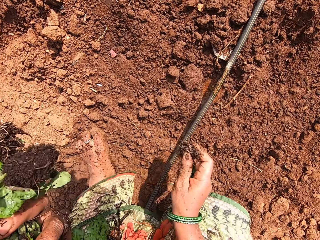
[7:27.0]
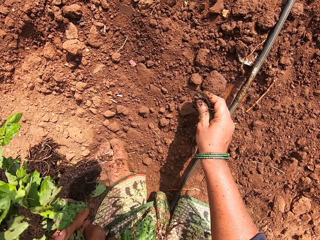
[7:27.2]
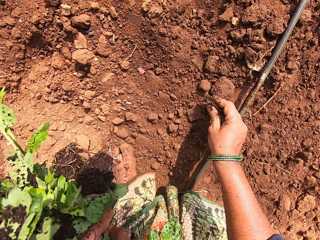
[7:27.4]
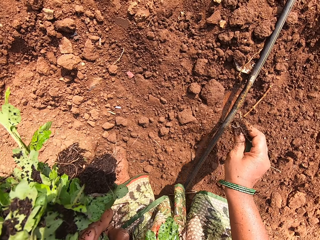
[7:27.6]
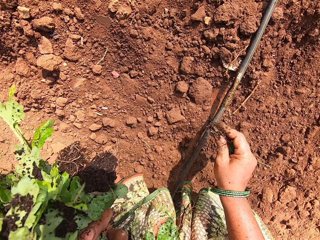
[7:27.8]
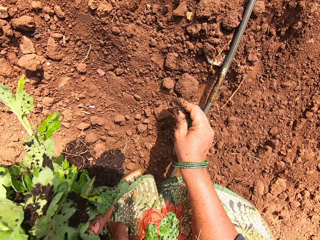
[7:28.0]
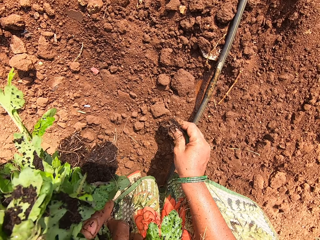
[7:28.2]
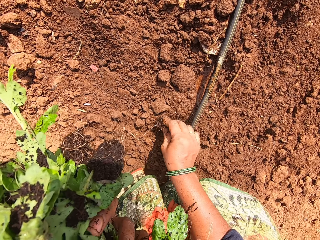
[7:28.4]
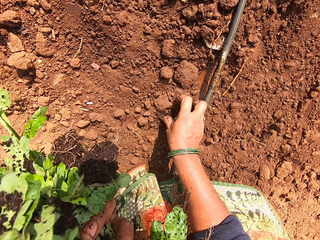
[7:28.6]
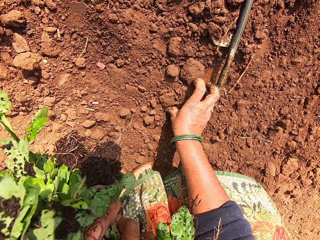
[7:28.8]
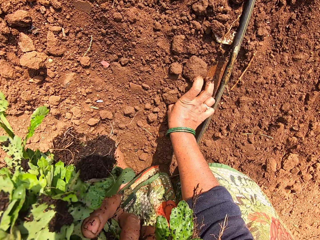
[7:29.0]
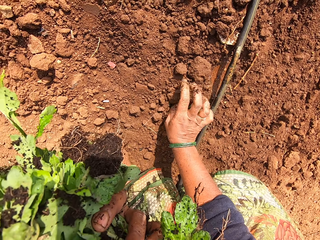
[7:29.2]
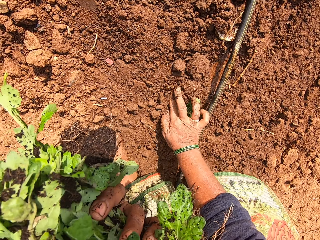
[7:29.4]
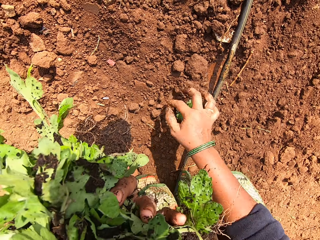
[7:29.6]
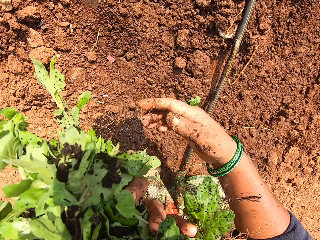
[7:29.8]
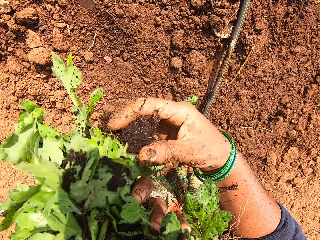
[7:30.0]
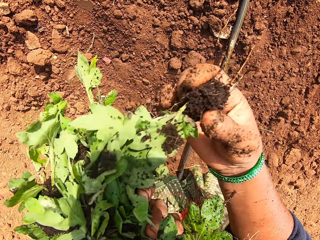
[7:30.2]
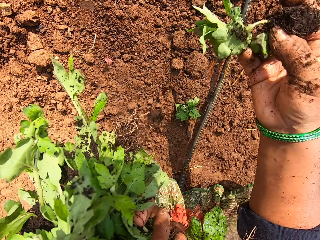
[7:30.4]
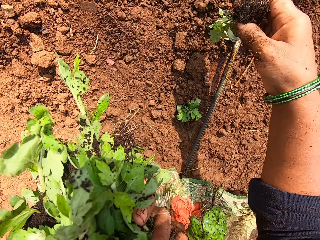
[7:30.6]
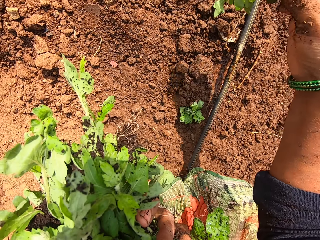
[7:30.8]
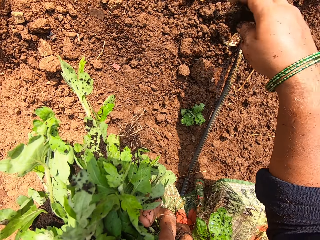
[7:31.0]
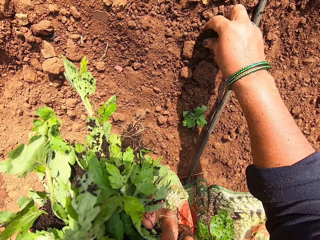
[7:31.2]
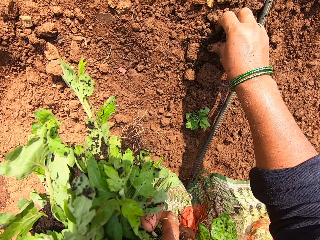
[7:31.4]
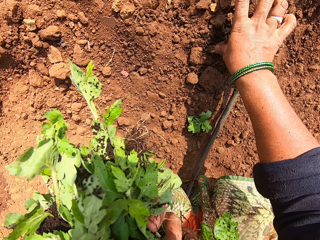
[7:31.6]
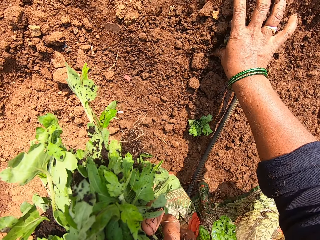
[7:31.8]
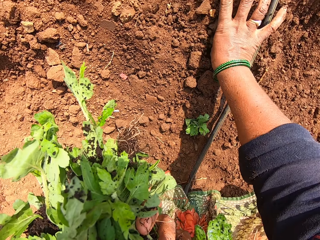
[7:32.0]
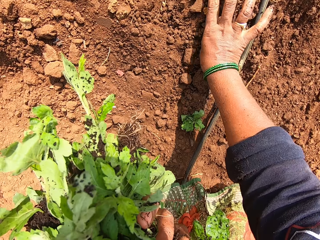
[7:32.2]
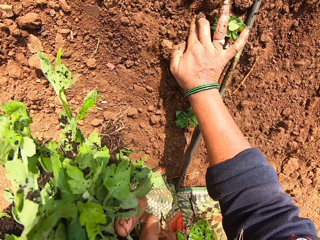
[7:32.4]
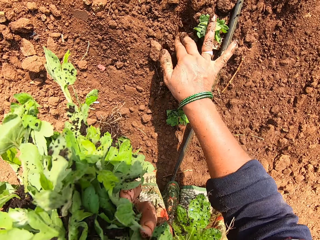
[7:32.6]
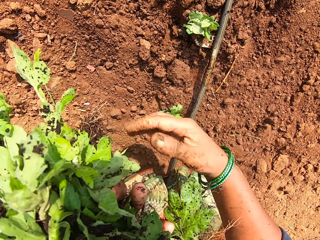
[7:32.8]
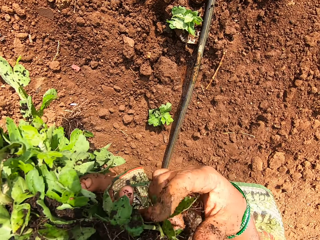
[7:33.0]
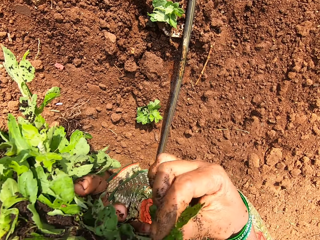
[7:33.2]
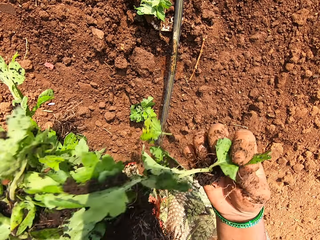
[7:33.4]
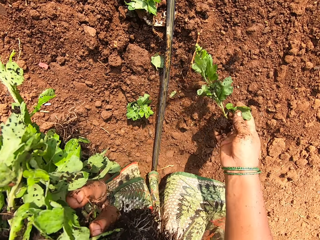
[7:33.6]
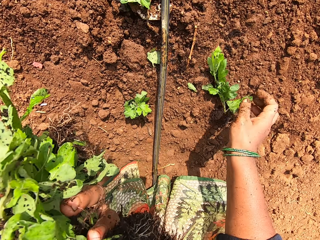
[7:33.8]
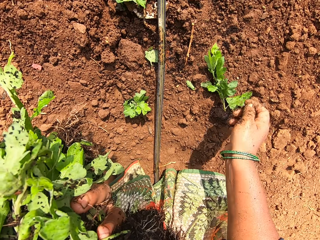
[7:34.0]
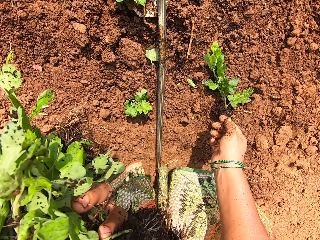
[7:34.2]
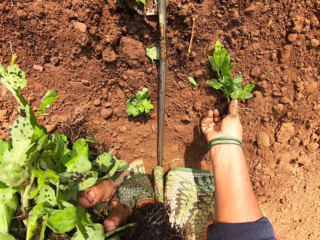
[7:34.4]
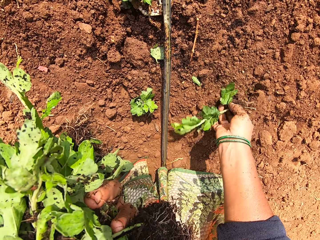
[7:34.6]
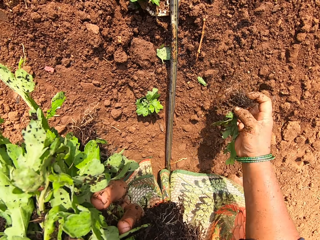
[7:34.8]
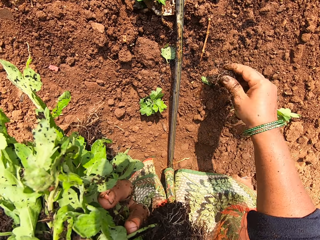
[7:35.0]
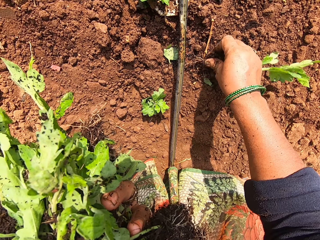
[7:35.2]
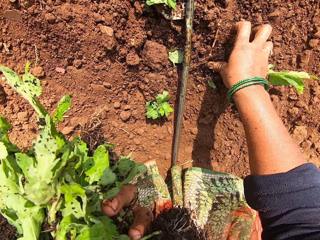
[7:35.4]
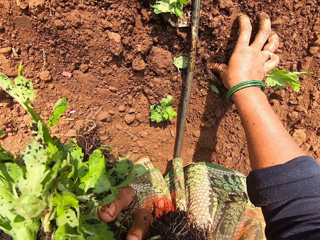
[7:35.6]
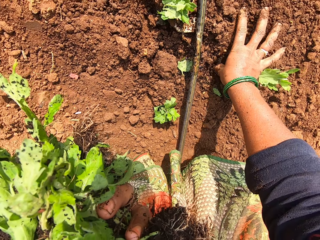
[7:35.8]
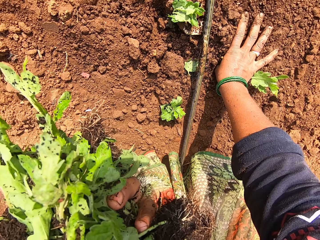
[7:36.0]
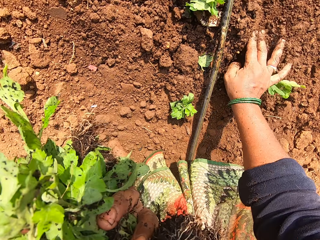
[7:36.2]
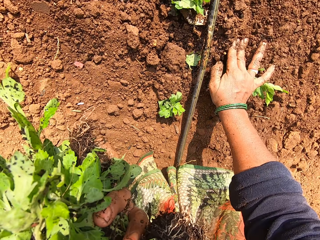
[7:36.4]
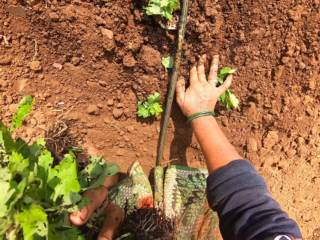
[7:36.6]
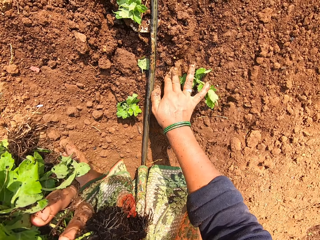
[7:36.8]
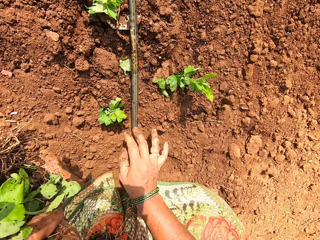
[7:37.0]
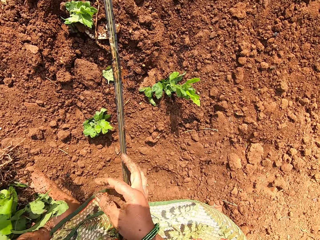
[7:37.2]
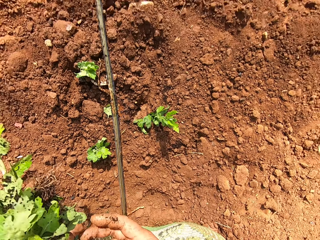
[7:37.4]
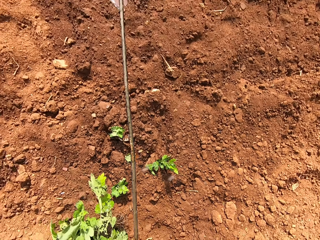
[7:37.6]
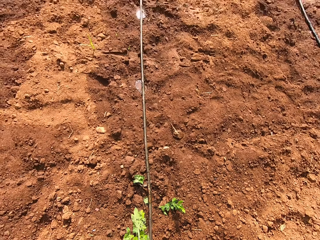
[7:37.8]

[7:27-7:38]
The camera wearer plants the plants in the soil. They take the plant from the left hand. They plant the plants in the soil. They take the plant from the left hand. They drop the plant on the ground. They pick up the plant from the ground. They plant the plants in the soil.

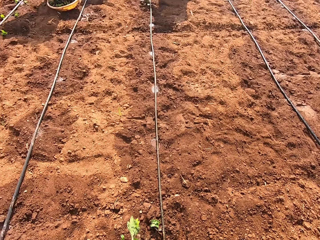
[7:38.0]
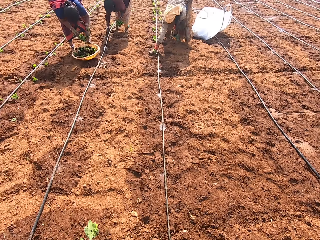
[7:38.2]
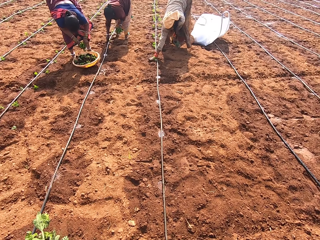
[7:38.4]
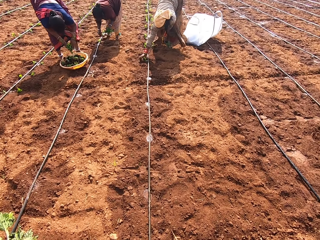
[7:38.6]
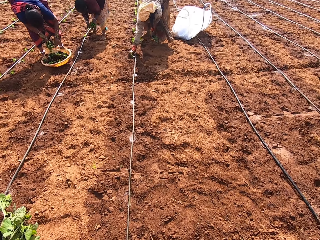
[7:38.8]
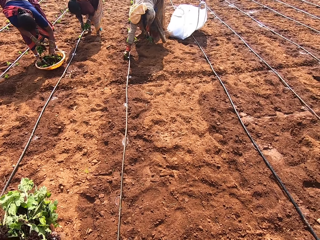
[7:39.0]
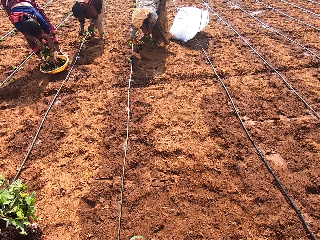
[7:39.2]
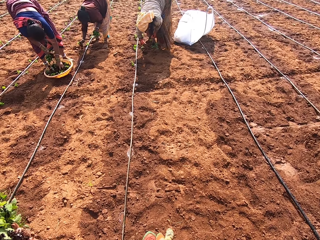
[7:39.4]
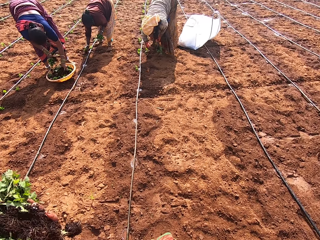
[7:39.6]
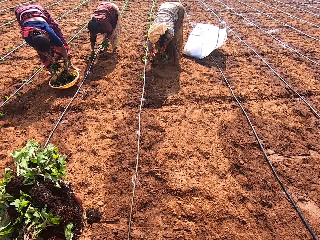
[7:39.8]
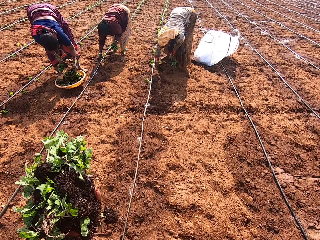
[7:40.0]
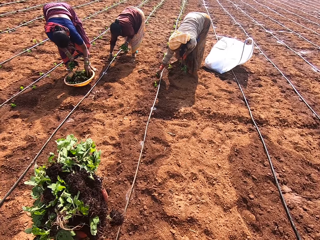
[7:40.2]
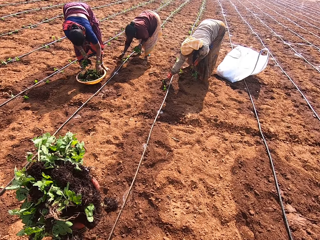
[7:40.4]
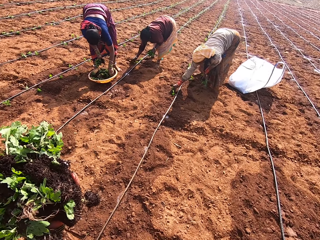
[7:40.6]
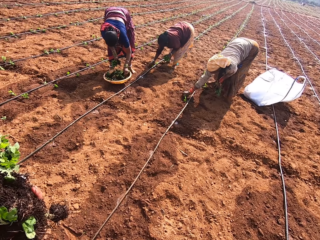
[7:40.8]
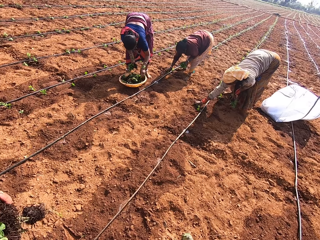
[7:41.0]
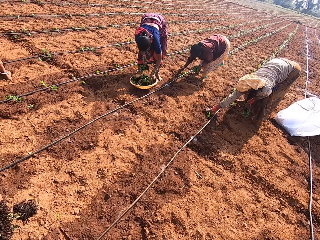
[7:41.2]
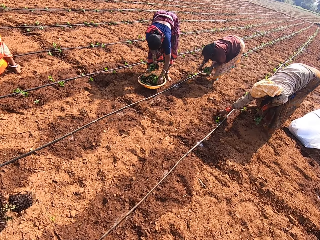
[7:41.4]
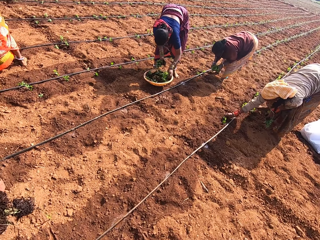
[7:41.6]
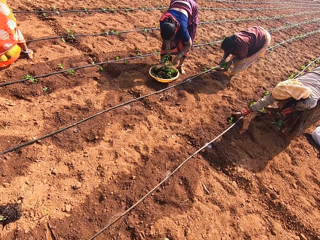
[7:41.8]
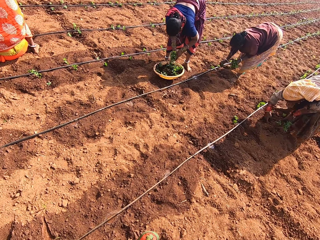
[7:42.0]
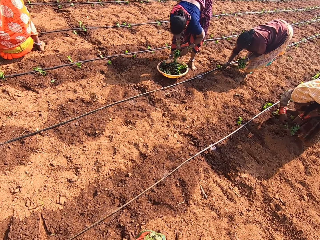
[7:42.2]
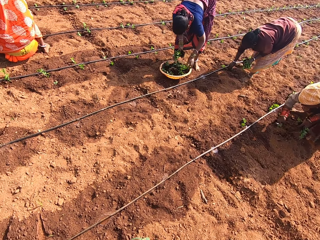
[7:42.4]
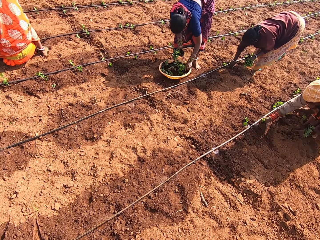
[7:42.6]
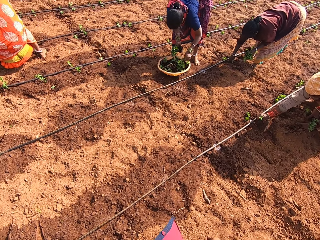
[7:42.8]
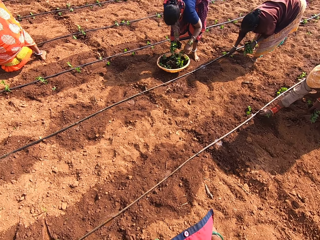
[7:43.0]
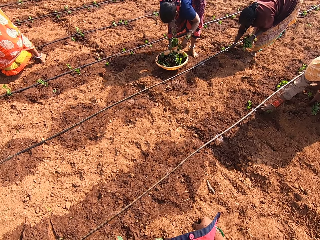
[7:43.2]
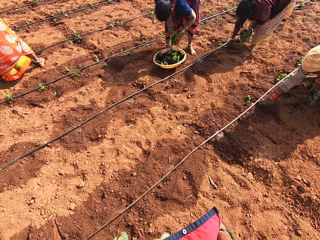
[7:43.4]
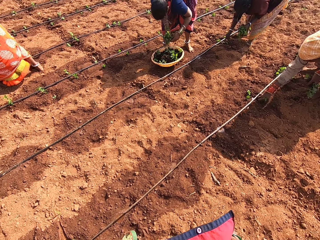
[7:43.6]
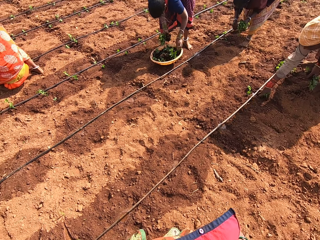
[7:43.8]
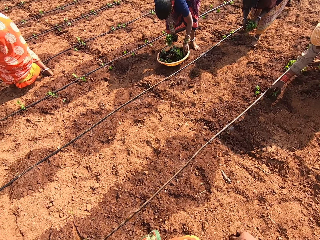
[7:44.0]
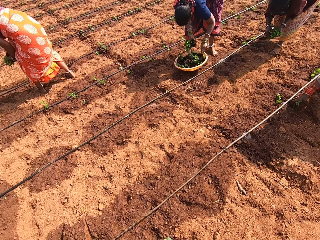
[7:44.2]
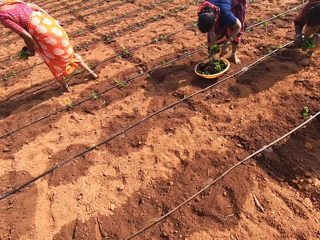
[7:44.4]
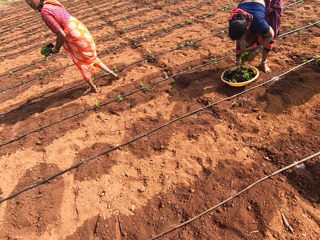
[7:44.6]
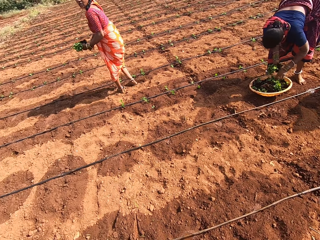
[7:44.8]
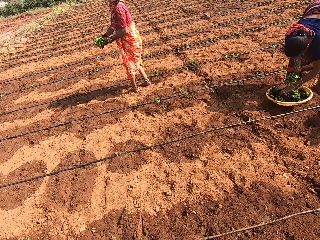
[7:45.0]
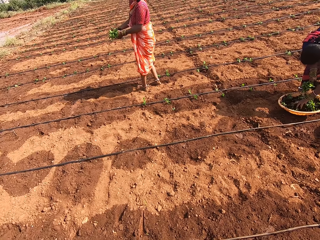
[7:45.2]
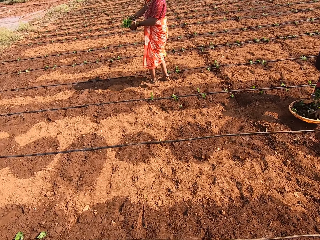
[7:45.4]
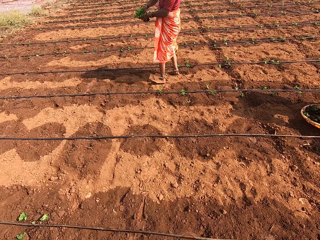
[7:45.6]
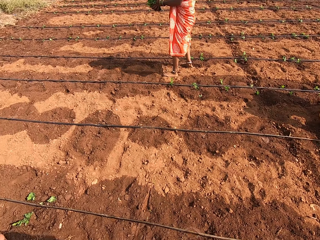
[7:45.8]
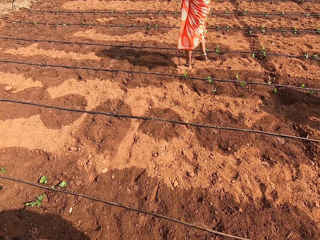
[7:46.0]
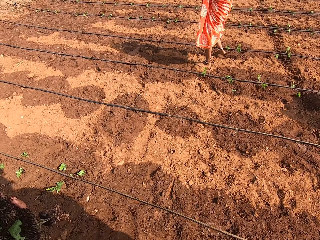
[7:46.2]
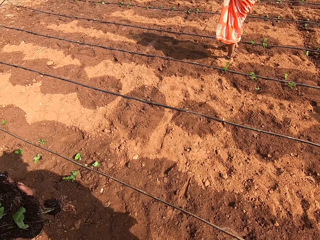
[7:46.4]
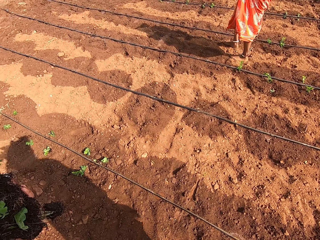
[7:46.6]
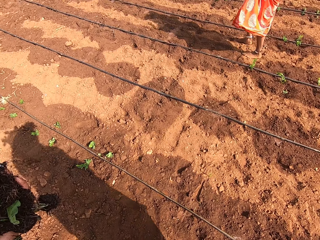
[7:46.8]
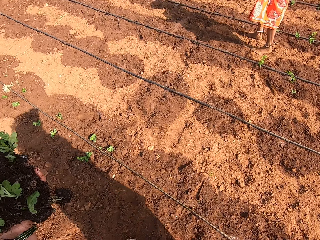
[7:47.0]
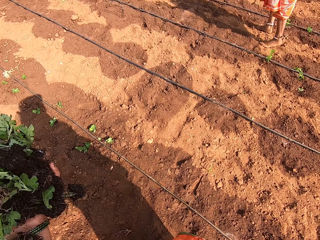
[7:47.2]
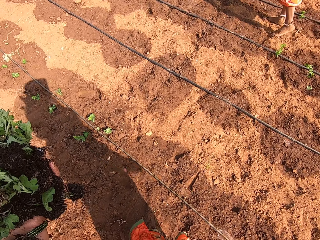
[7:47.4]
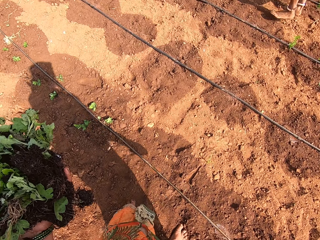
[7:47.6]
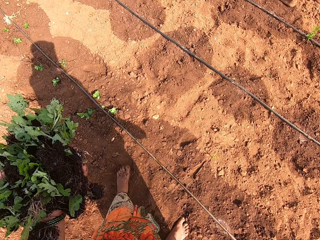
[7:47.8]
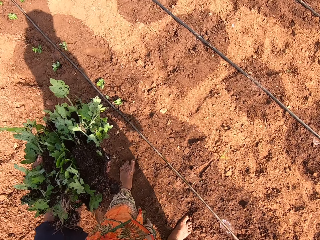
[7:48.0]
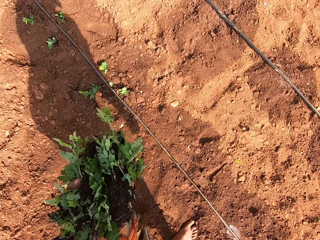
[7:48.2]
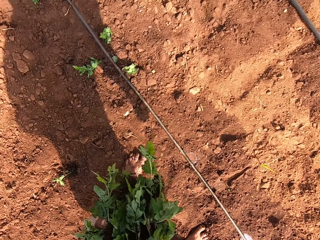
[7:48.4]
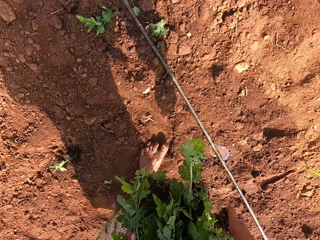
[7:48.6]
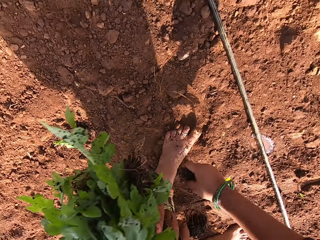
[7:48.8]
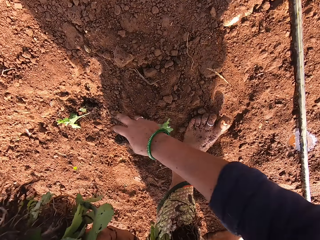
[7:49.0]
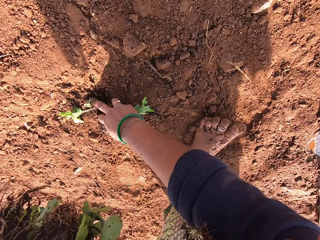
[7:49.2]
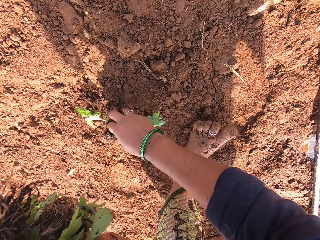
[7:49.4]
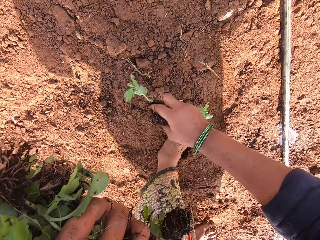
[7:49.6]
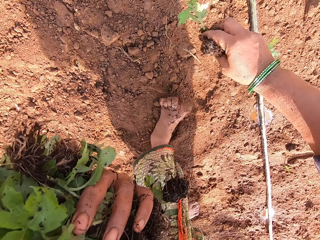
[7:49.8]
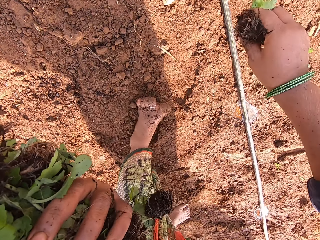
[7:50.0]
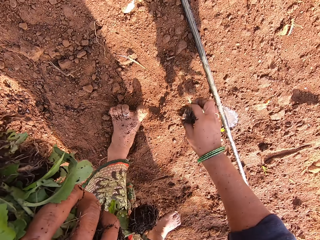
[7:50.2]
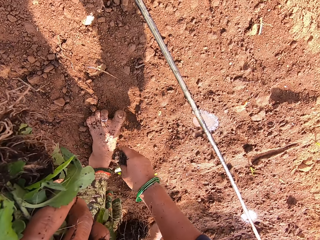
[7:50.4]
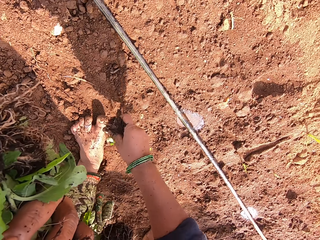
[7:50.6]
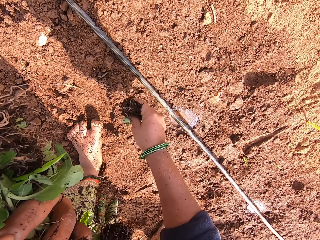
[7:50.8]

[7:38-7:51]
The camera wearer converses to the ladies. A lady picks seedlings from a basin on the farm. Another lady plants seedlings in the farm. A third lady plants seedlings in the farm. The camera wearer walks a few steps forward in the farm. They stare in the garden. Another lady plants seedlings in the farm. The camera wearer looks around. The lady converses with the camera wearer. She carries seedlings in the farm. The camera wearer converses with the lady. They pick up the plant from the ground.
